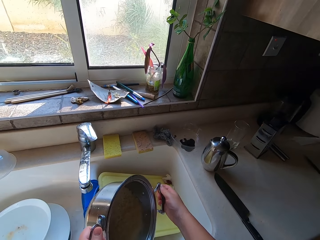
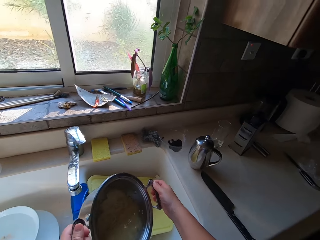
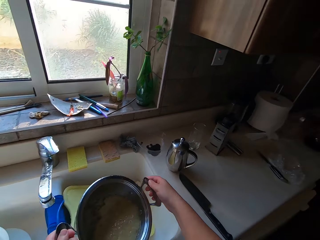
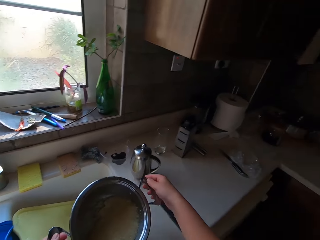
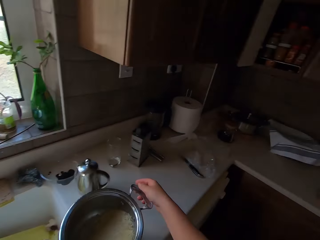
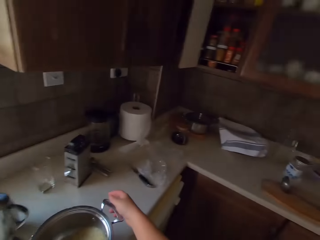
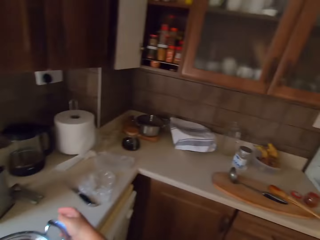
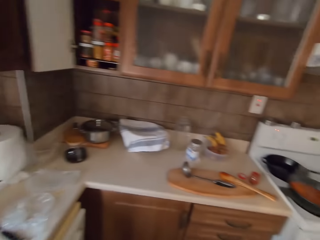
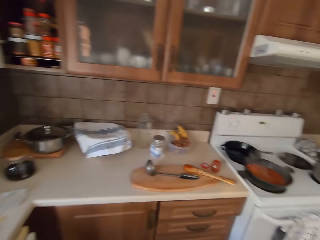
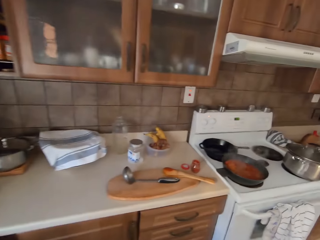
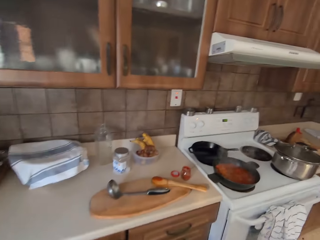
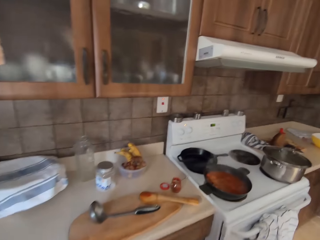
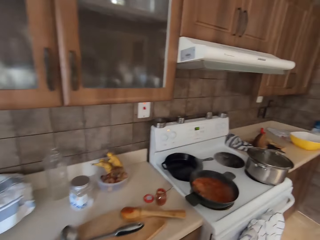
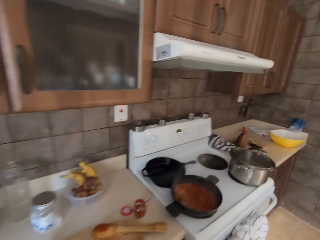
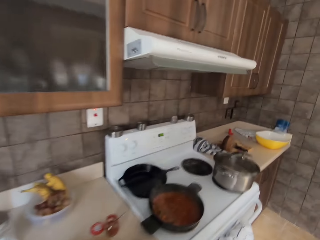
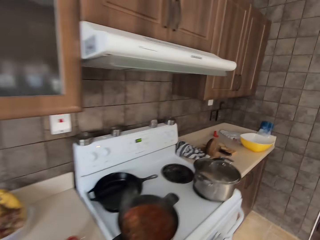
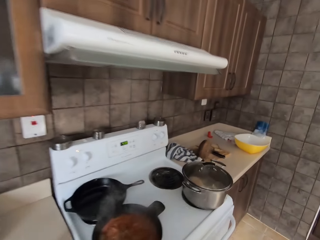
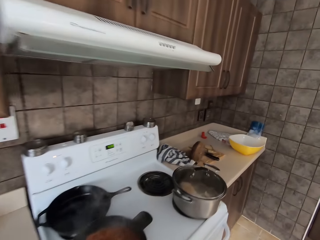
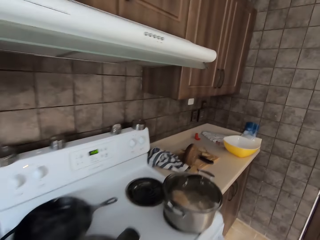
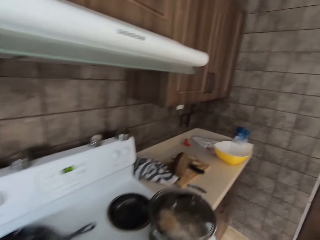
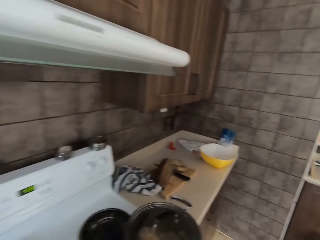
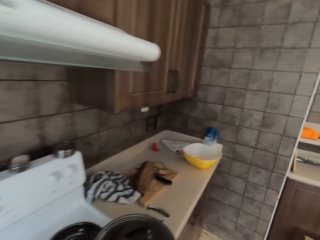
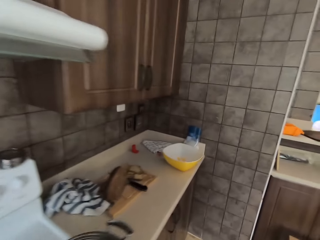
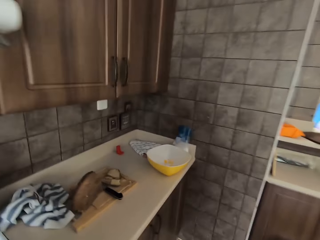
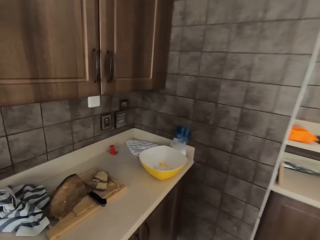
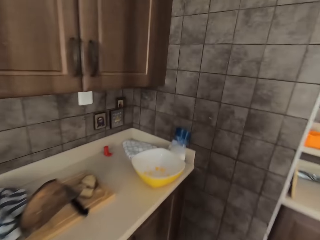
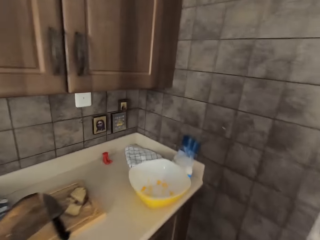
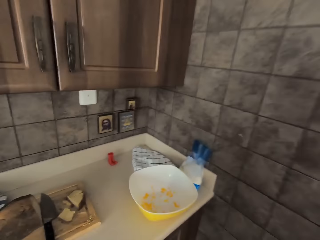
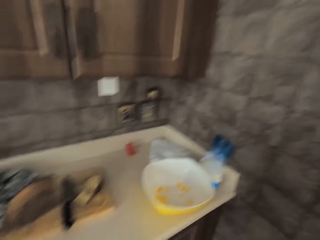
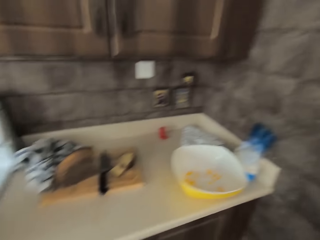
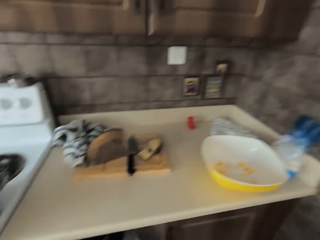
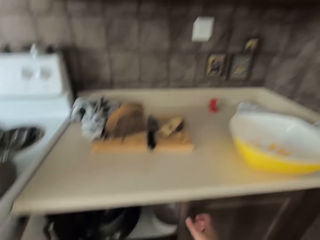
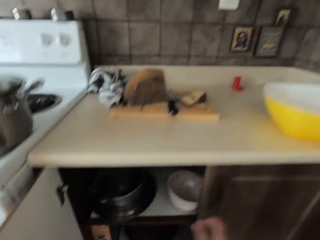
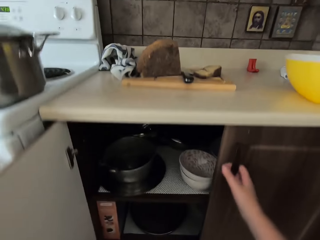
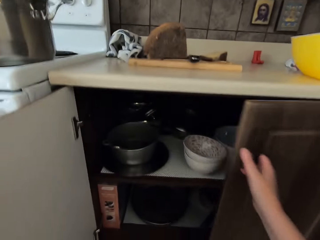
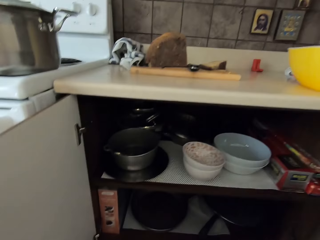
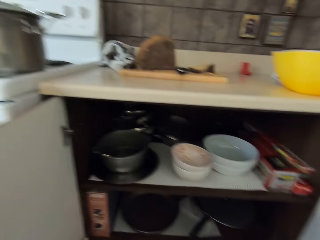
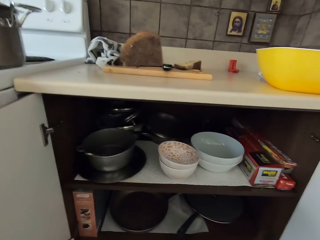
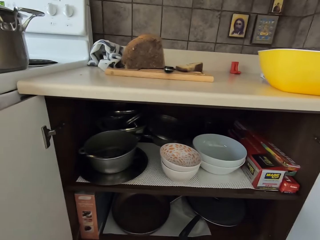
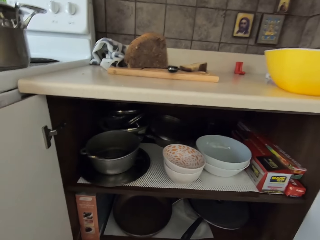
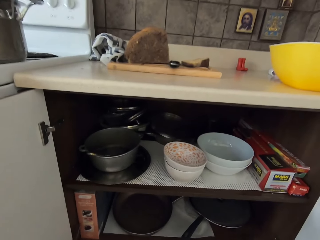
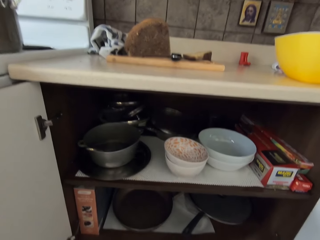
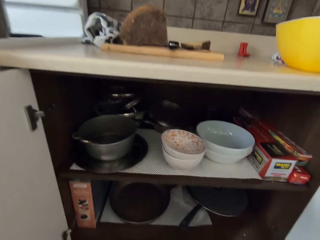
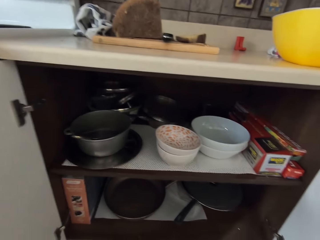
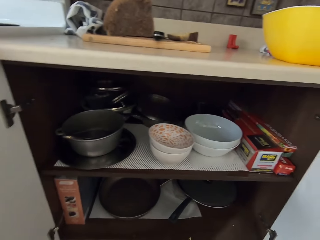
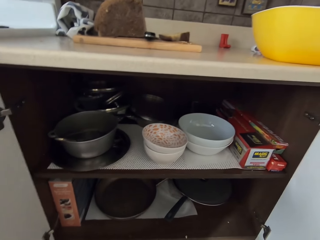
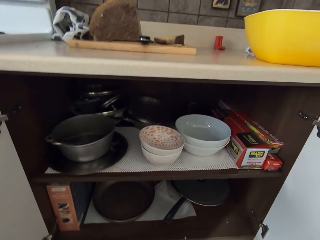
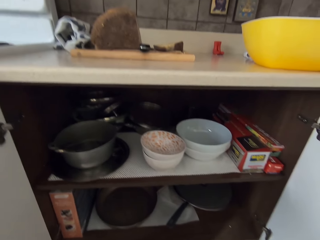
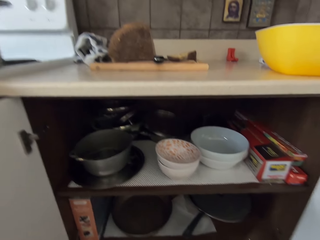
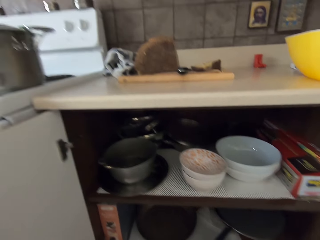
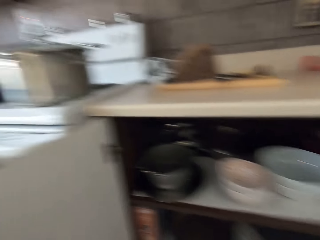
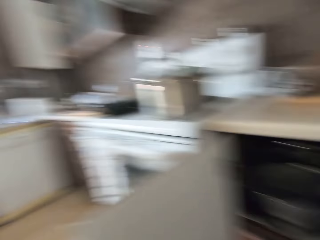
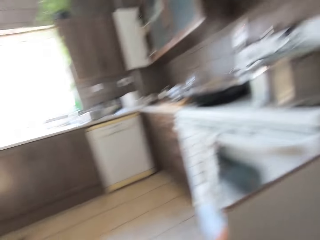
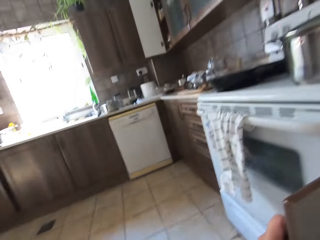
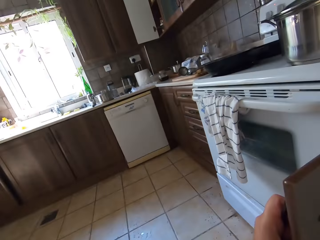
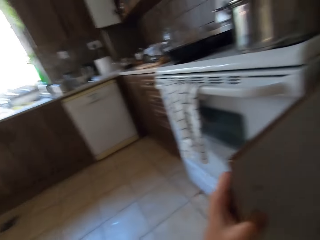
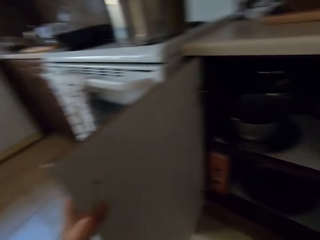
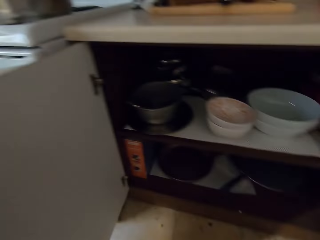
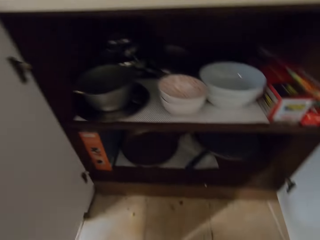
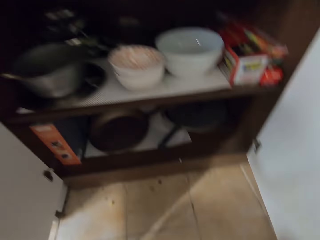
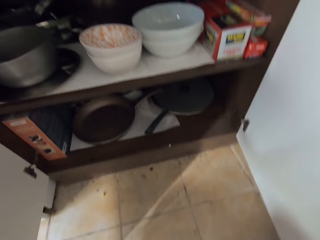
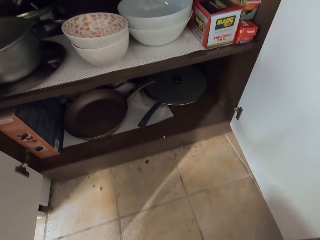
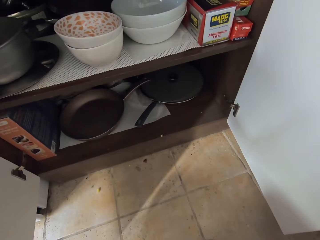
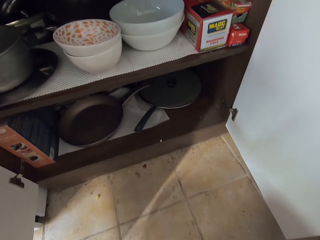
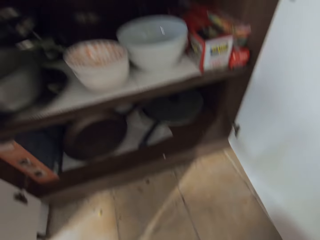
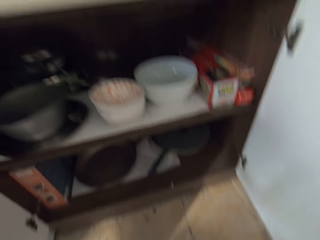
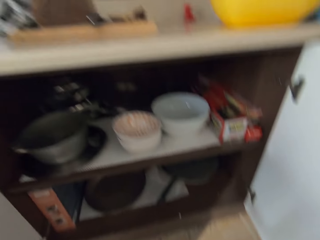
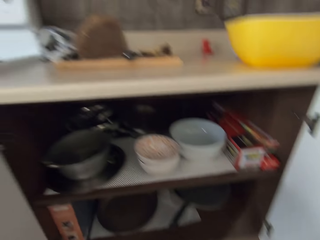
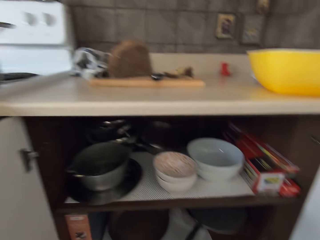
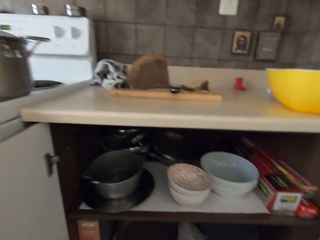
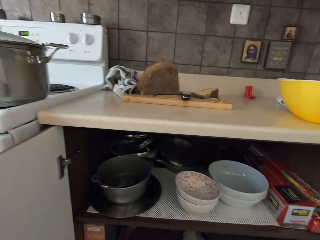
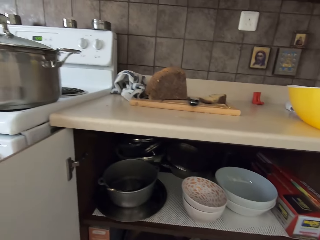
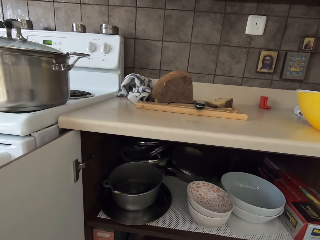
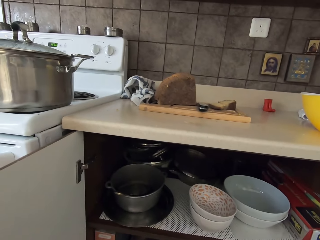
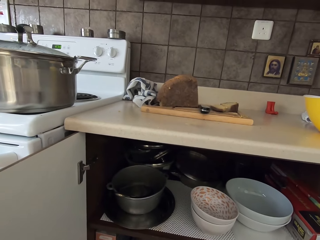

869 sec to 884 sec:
The camera wearer walks to the electric cooker. They open the under cabinet in the kitchen. They look in the cabinet.

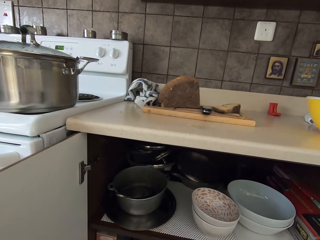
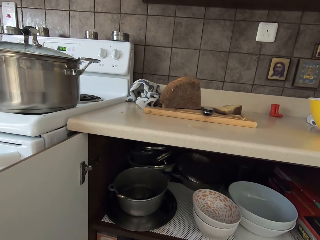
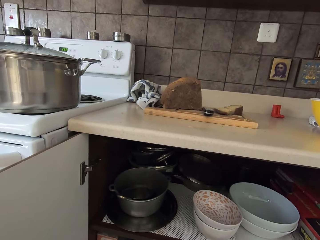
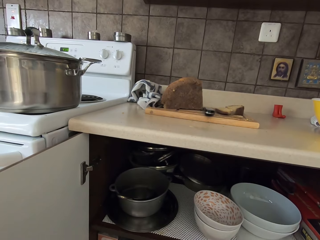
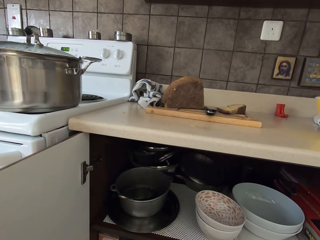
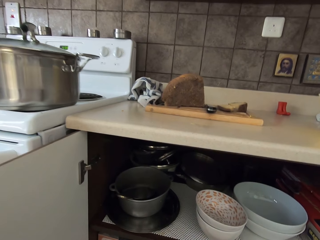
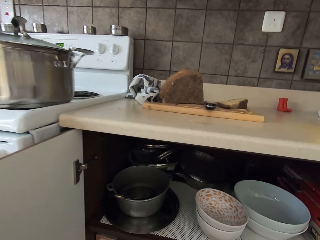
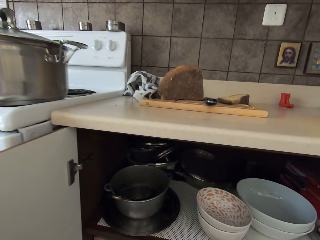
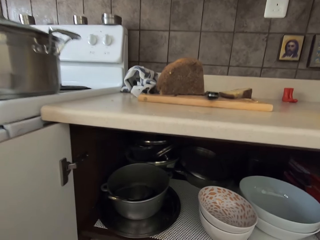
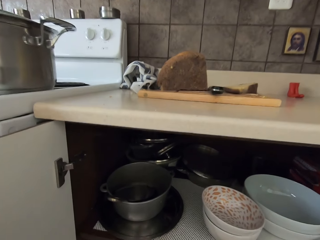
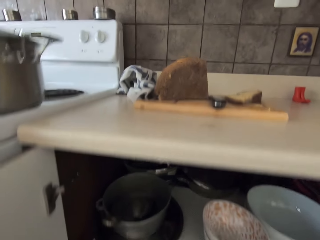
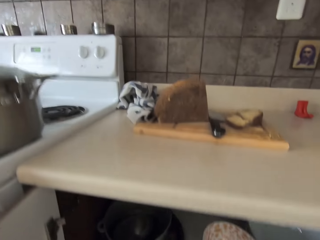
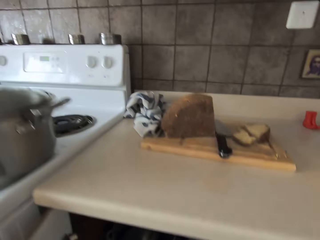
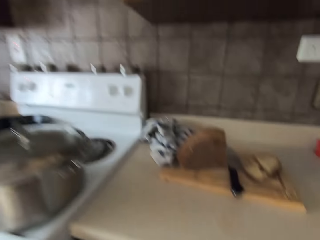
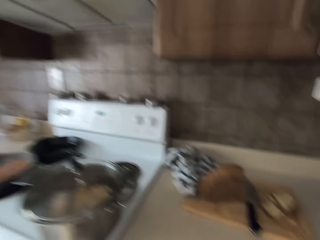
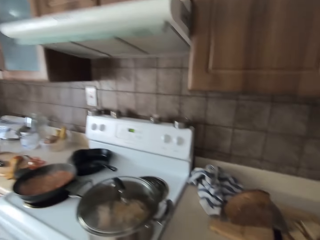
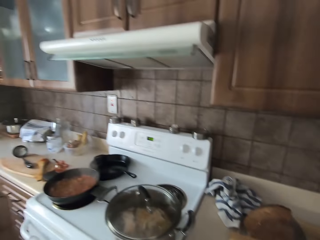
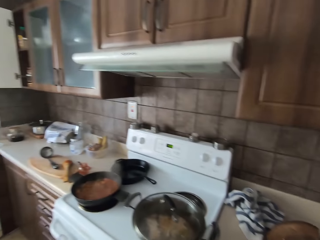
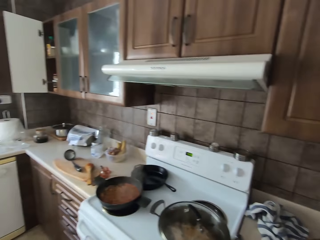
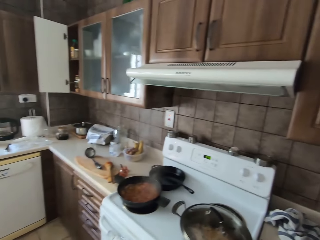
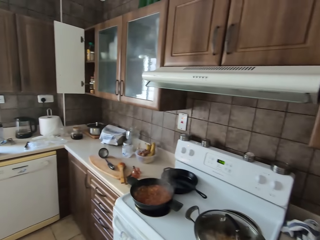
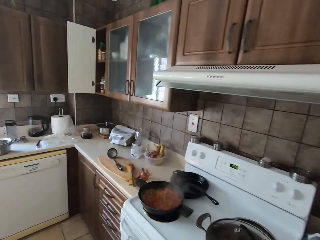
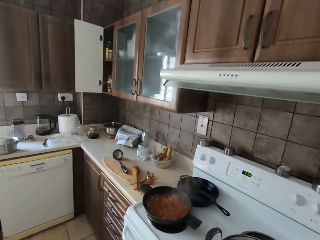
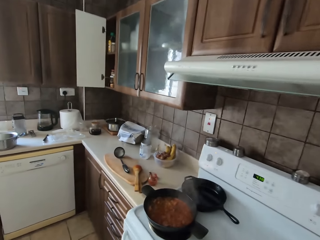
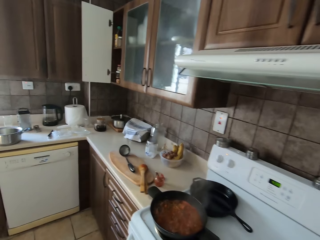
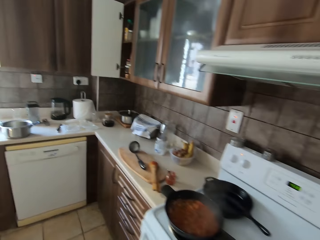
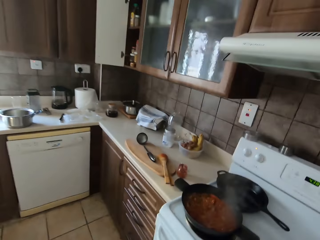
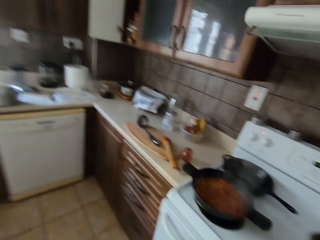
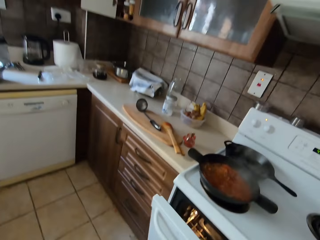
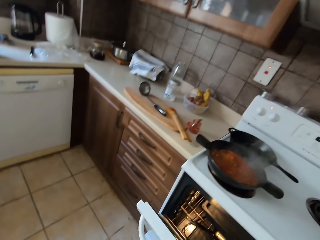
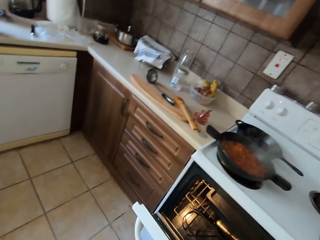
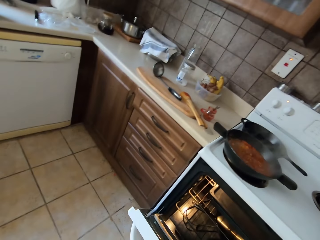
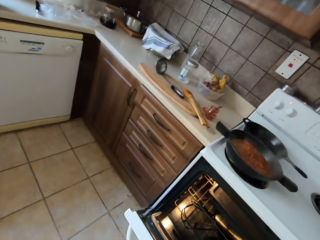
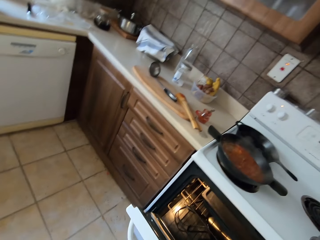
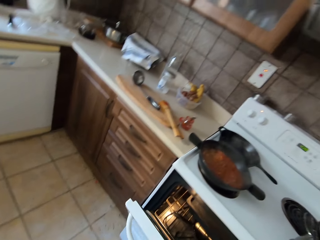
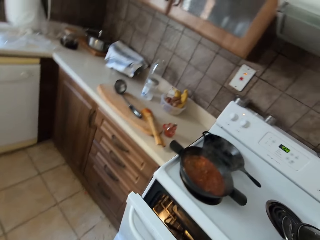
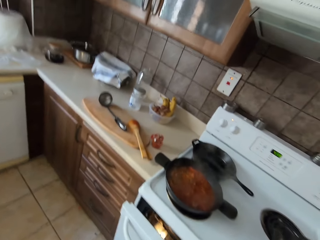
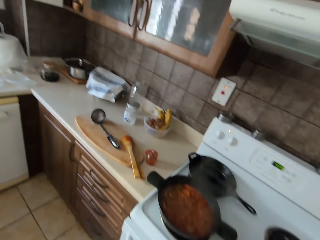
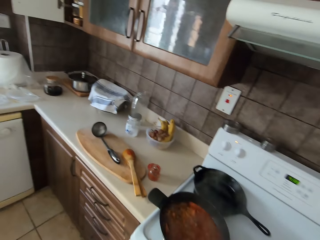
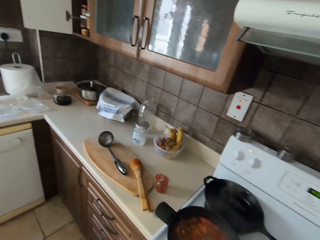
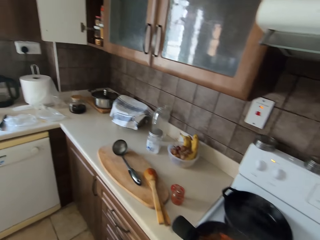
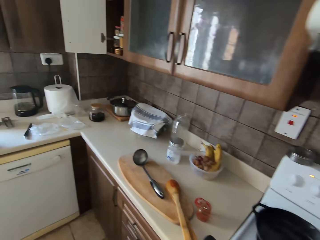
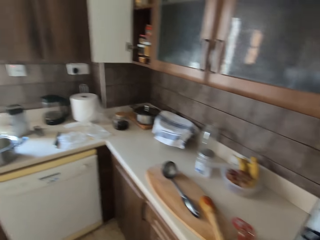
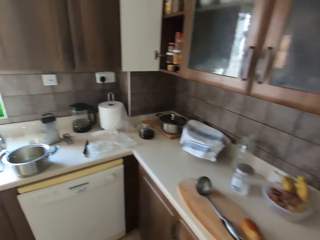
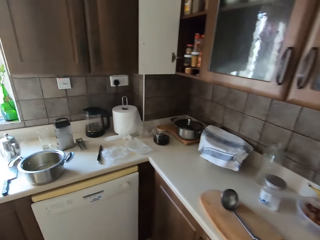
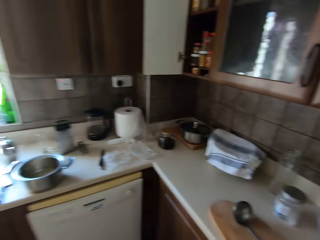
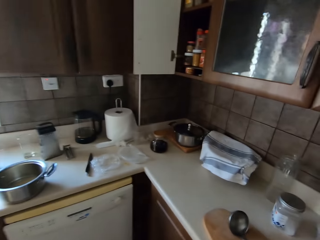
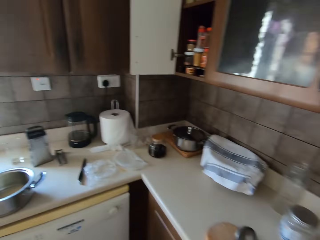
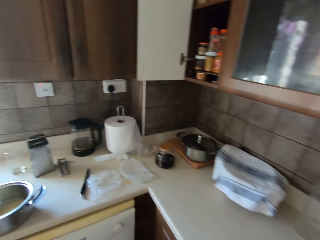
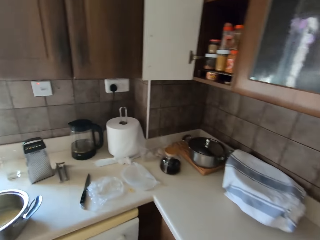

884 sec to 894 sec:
The camera wearer looks around. They open the cooker oven. They close the cooker oven.
